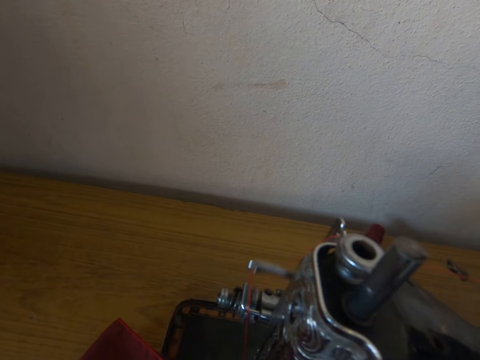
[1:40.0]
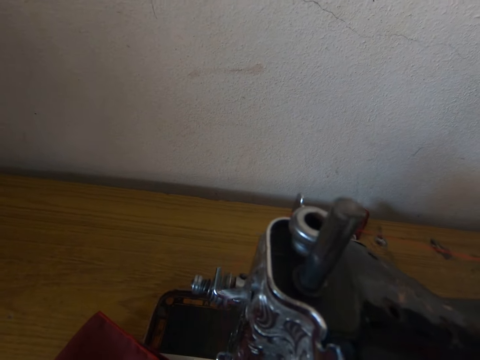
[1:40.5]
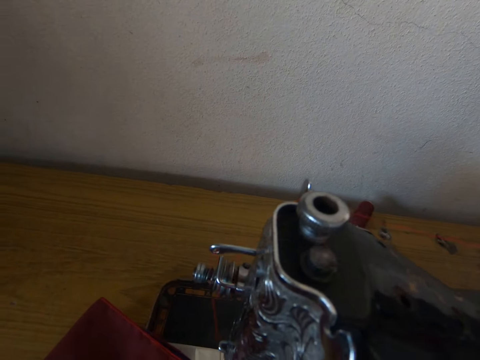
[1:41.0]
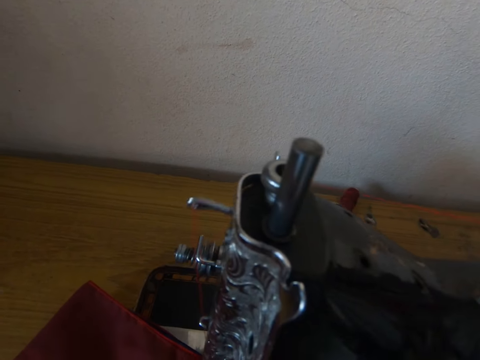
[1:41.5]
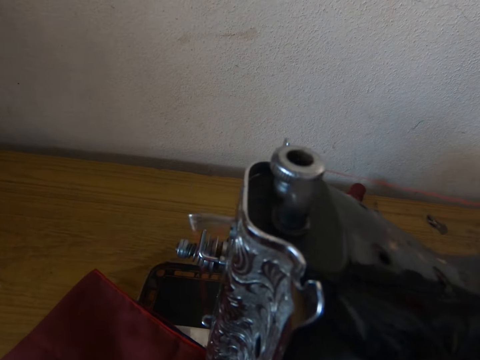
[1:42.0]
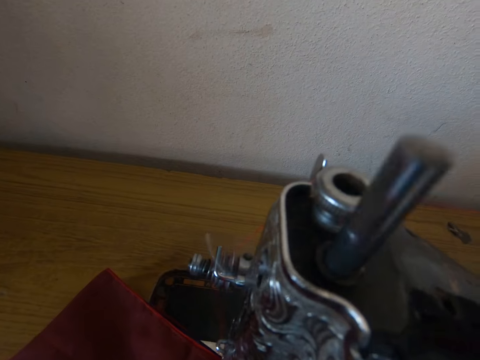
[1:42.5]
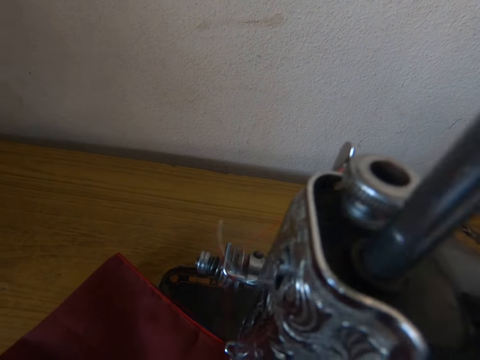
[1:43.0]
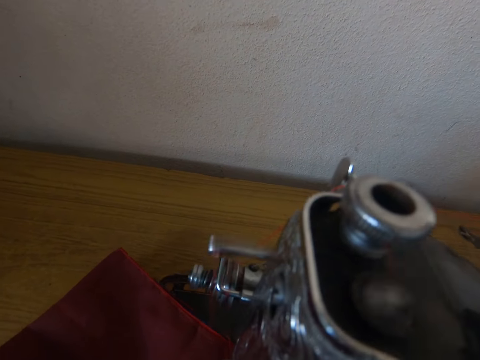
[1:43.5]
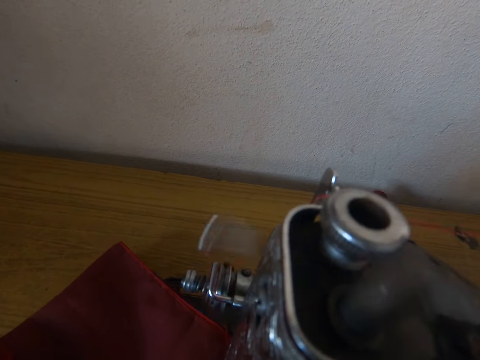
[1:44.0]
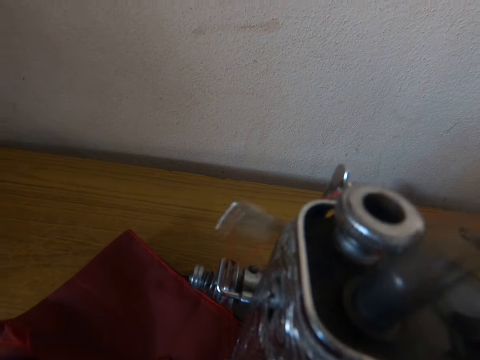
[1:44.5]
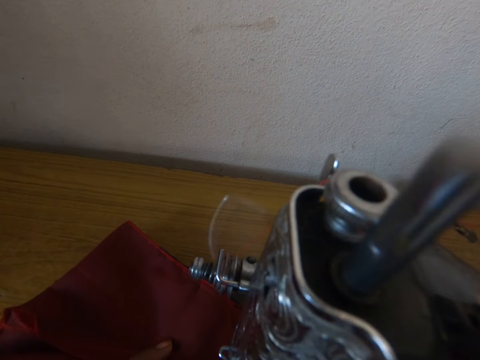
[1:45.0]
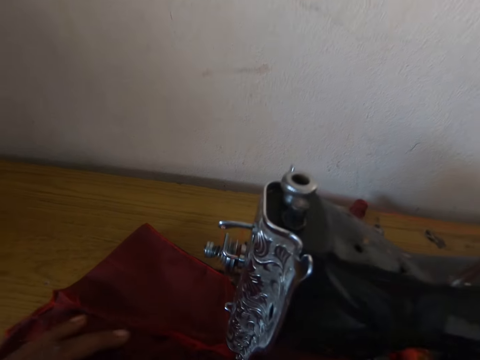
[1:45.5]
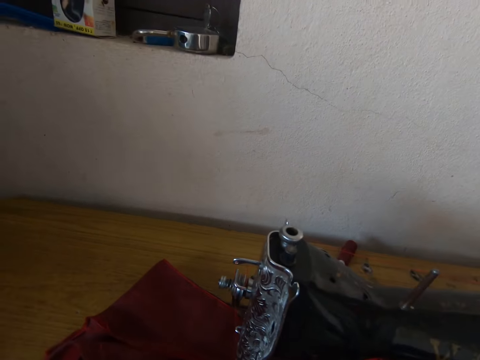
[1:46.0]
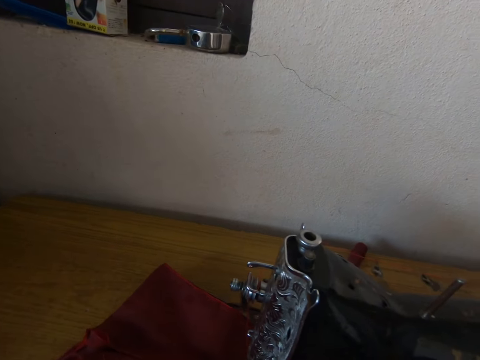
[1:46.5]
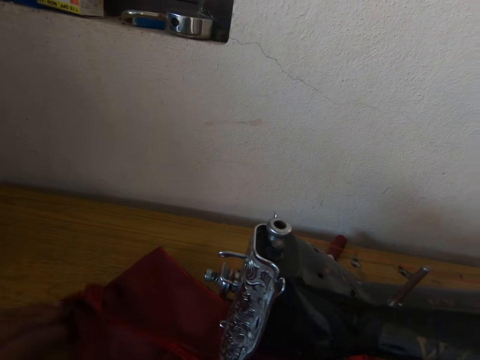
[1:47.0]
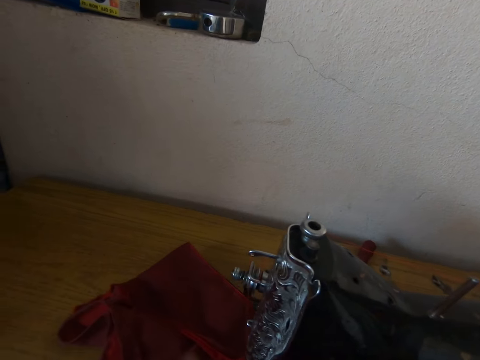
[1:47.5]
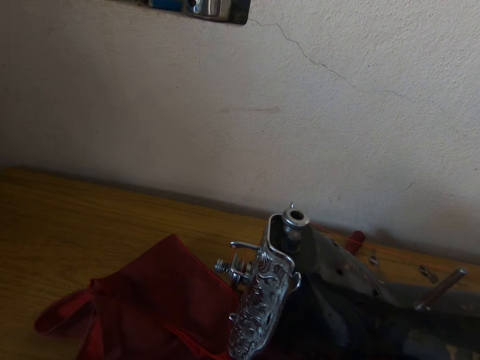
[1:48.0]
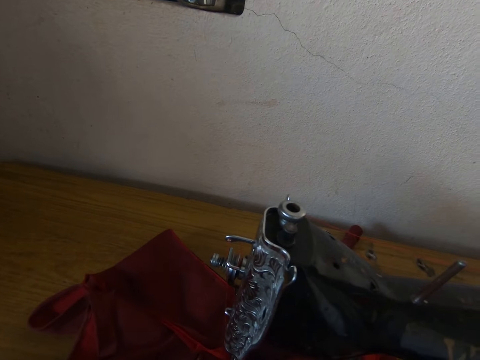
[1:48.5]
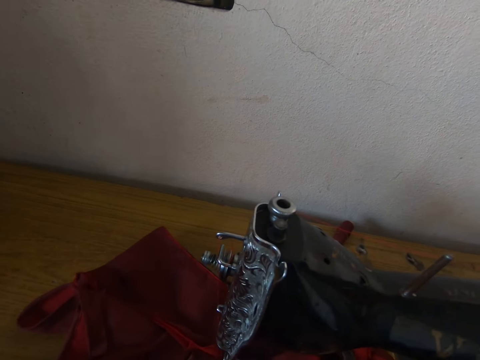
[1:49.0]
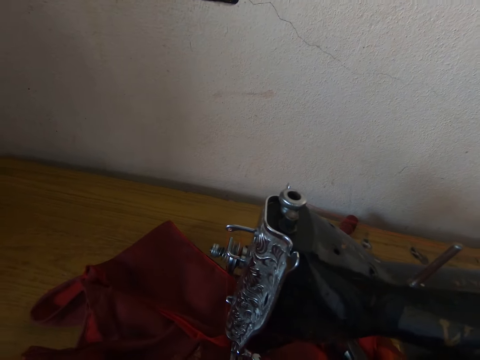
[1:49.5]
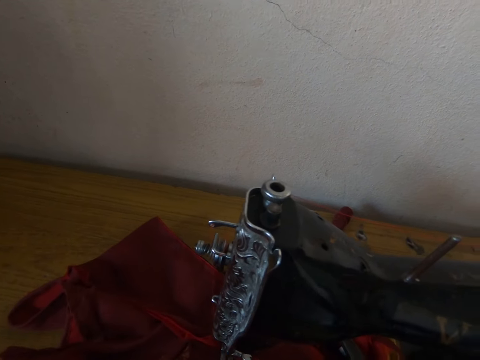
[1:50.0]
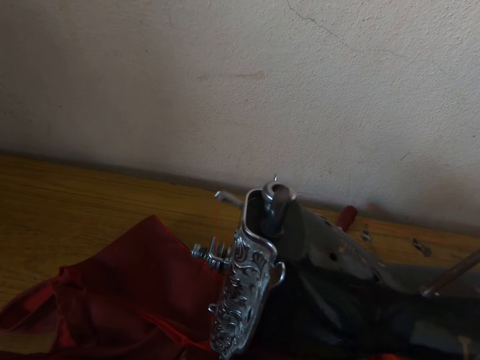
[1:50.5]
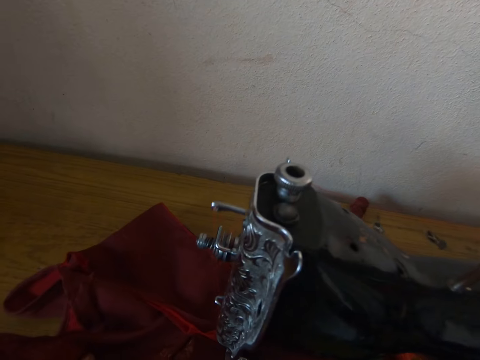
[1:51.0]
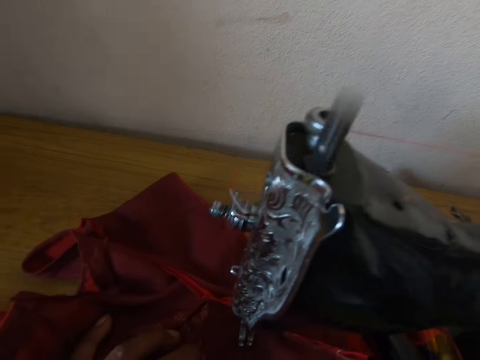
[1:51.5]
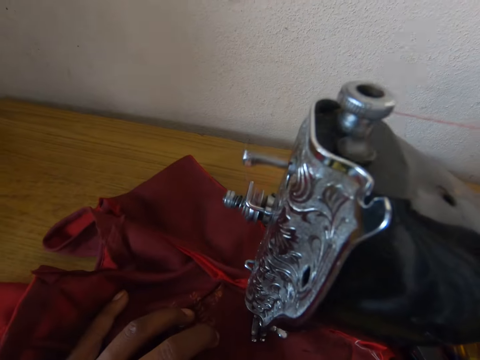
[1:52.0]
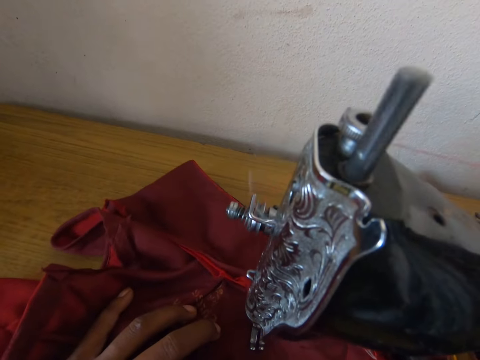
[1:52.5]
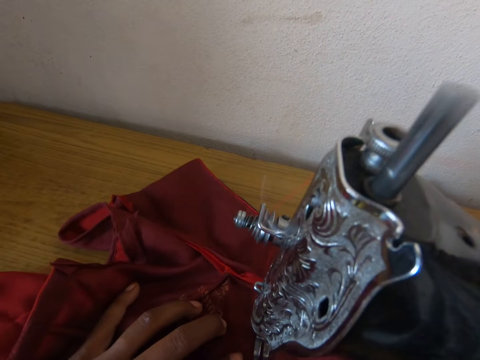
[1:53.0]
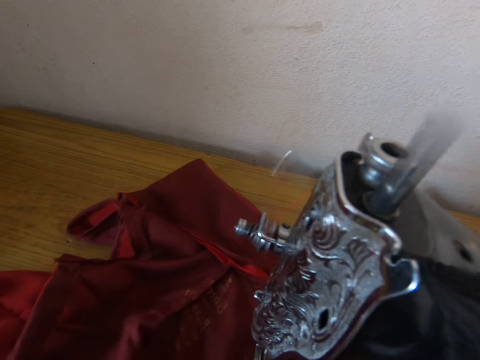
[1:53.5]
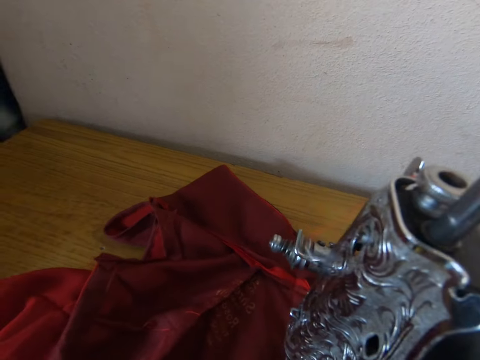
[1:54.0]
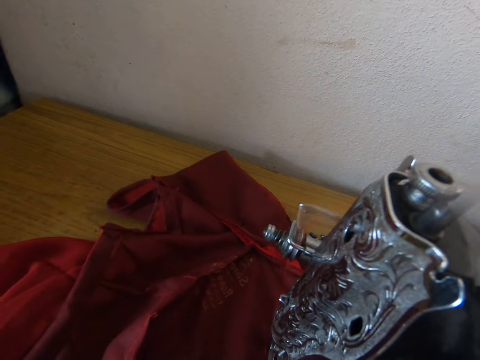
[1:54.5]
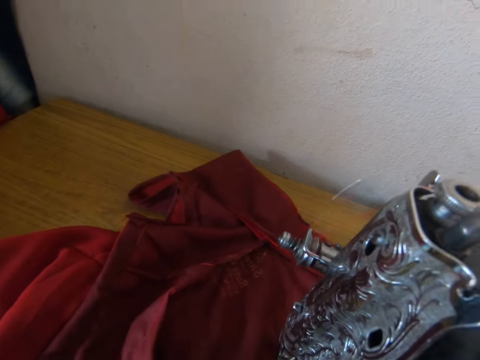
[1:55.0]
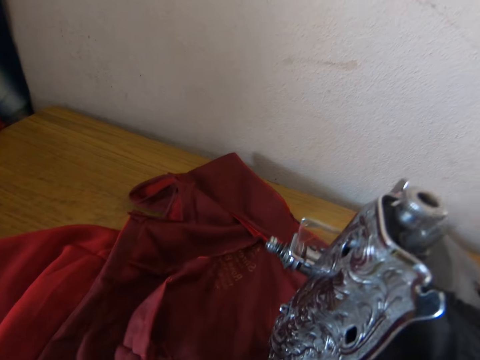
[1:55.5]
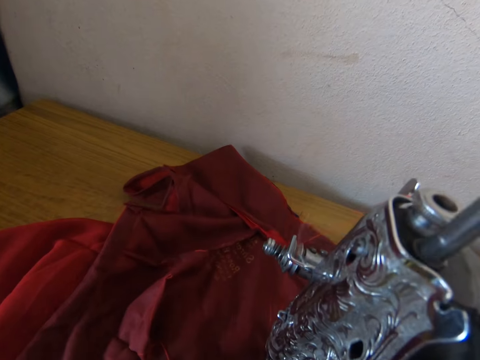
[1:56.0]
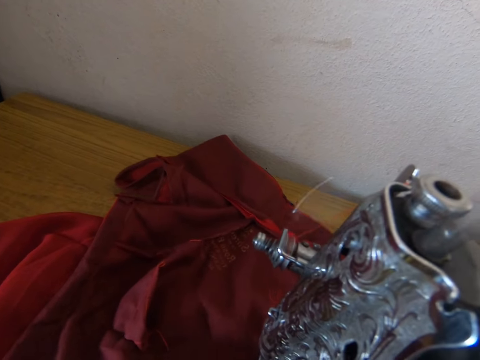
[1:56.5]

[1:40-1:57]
The camera wearer sews the cloth with the machine. They push the cloth, look around the table and sew the cloth.

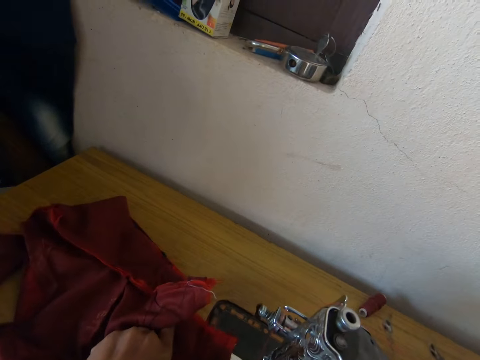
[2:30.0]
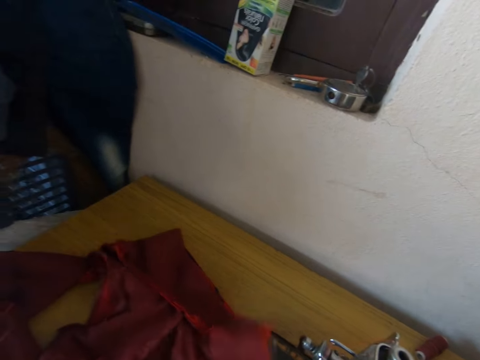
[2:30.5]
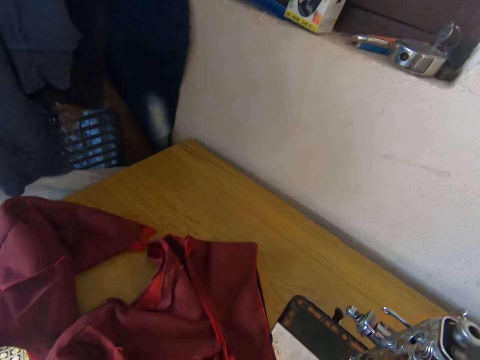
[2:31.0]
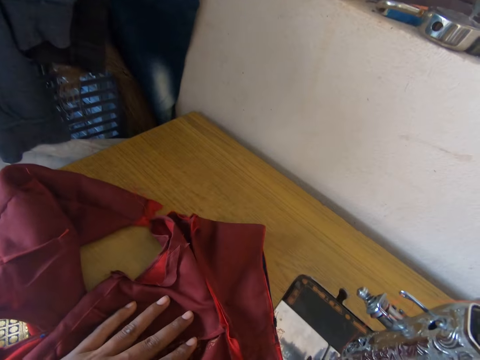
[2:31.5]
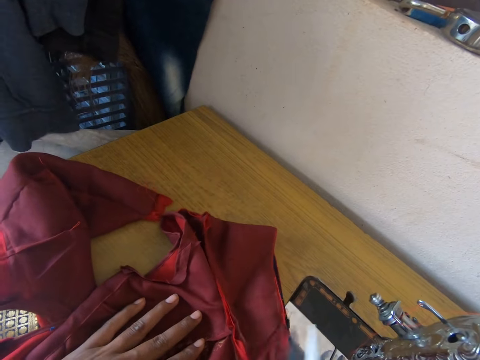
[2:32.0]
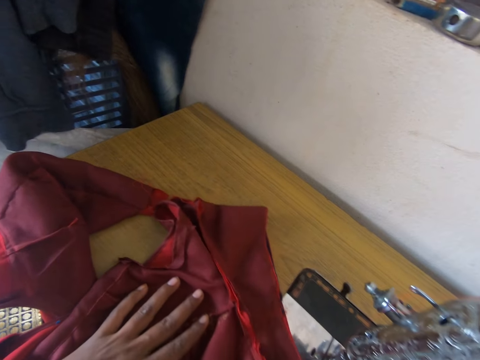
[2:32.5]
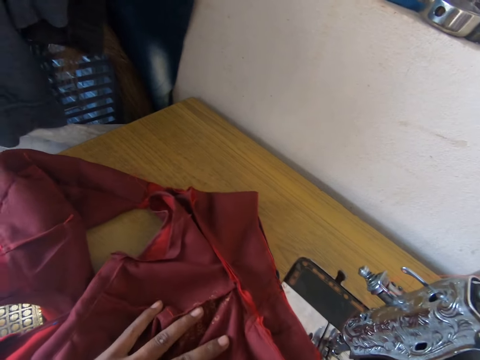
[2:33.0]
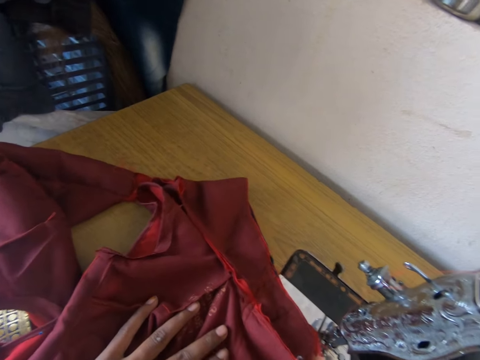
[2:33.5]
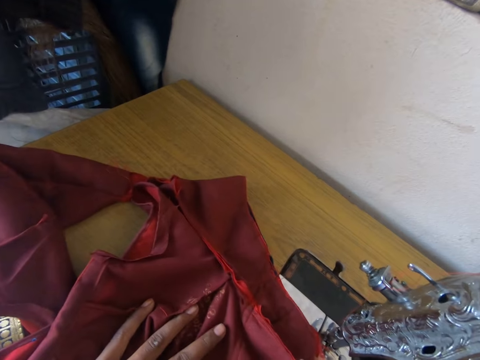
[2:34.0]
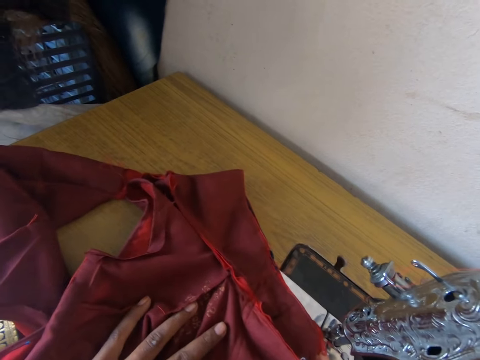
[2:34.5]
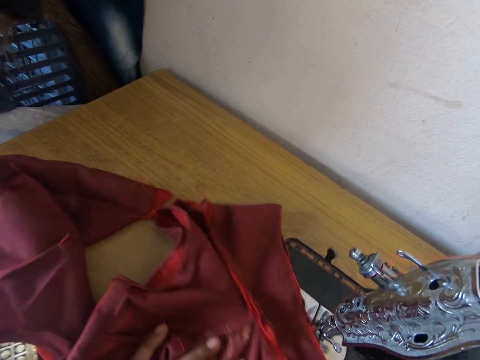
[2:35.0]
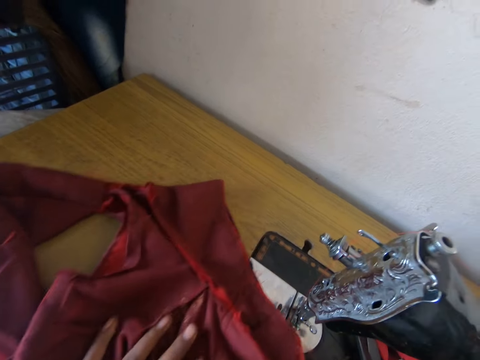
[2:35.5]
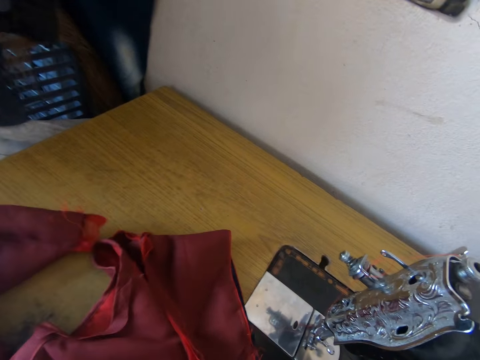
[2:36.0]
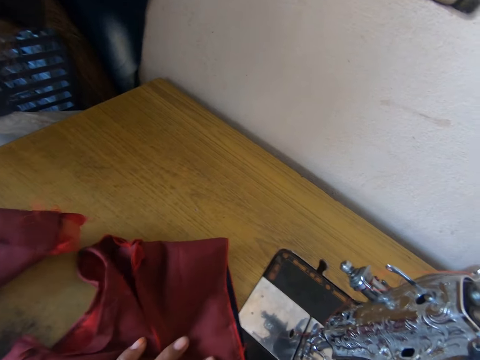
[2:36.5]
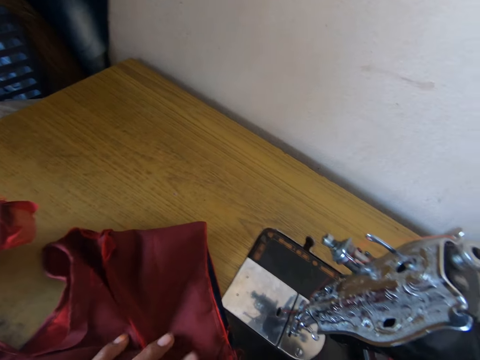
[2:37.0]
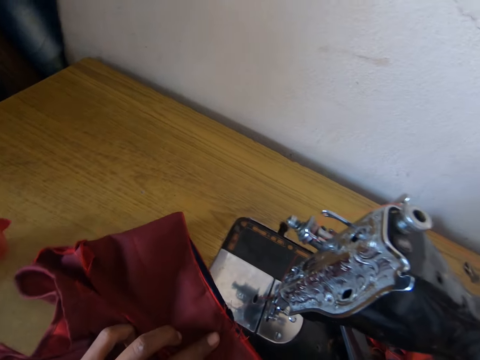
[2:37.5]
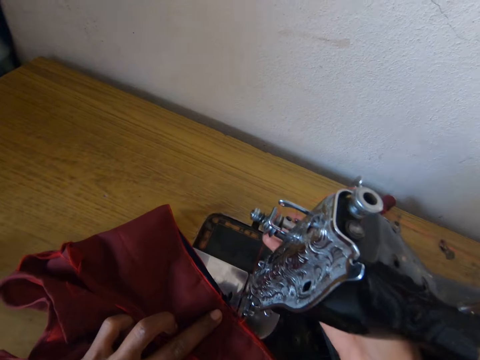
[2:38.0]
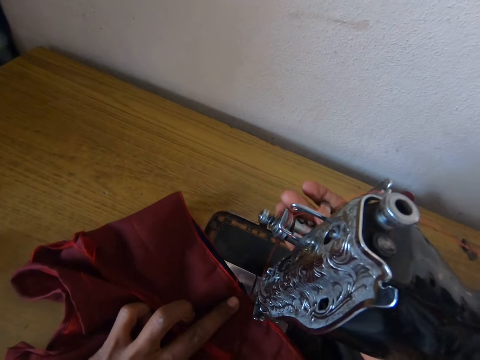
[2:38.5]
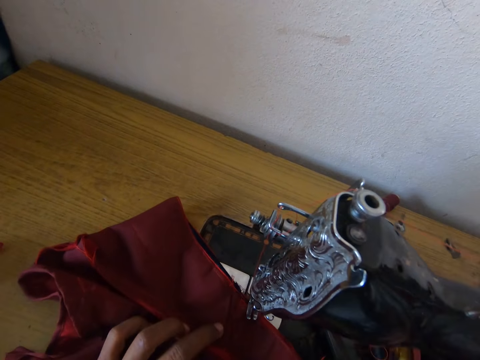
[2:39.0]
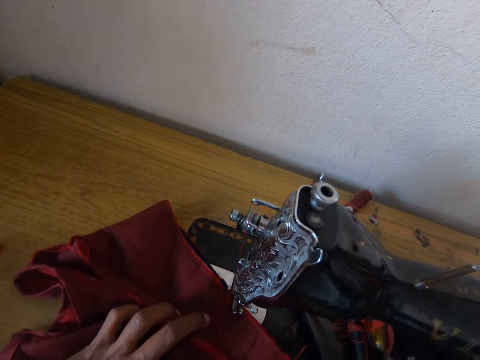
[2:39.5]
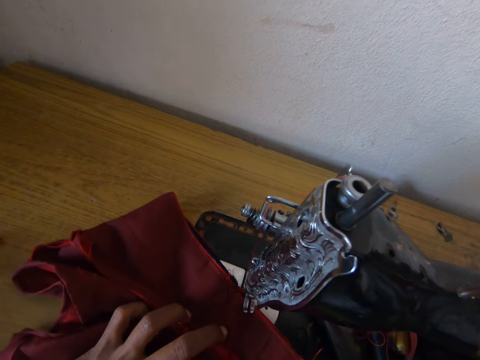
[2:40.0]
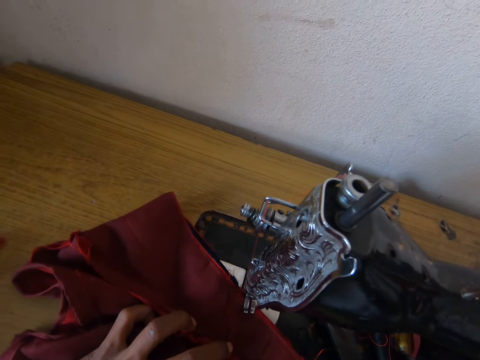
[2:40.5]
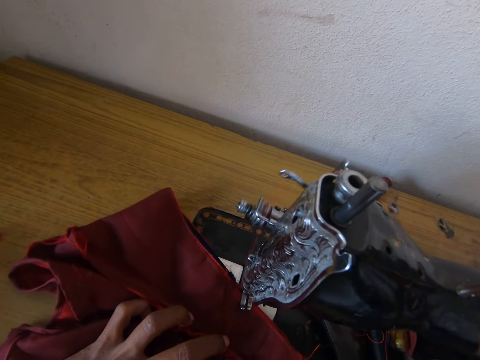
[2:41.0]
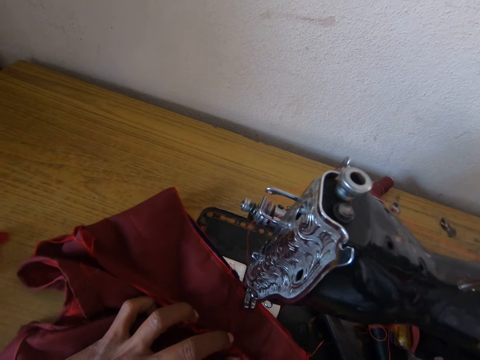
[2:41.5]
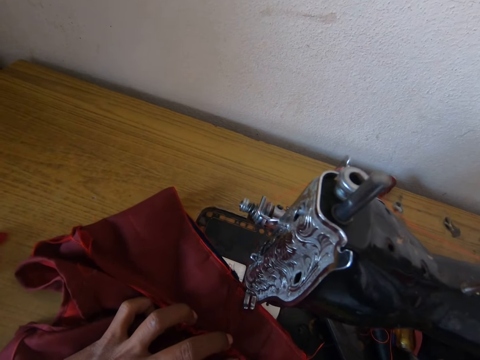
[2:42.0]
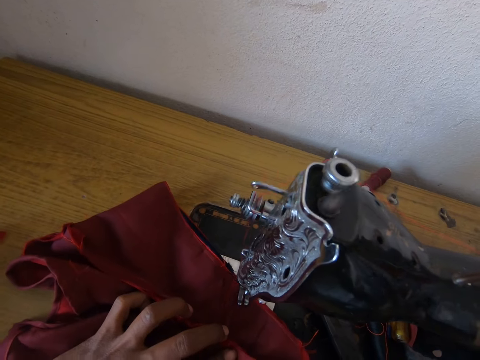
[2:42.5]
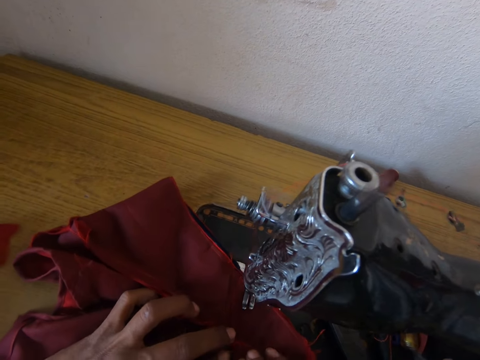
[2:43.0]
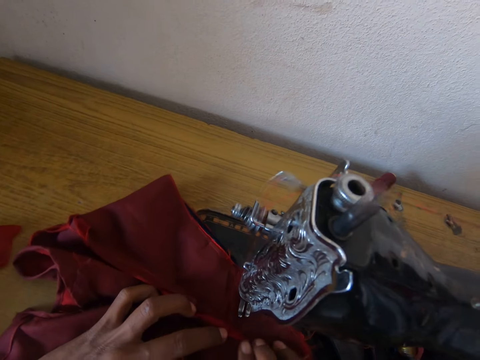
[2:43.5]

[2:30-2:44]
The camera wearer holds the cloth. They sew the cloth.
